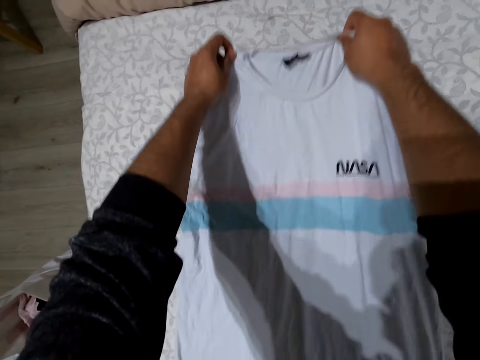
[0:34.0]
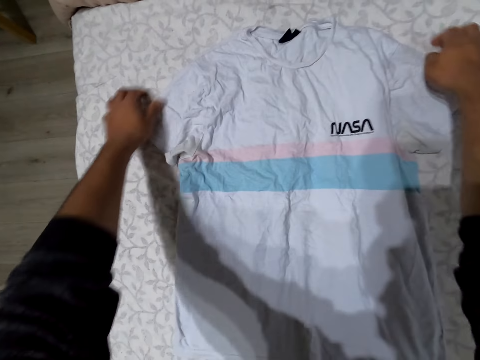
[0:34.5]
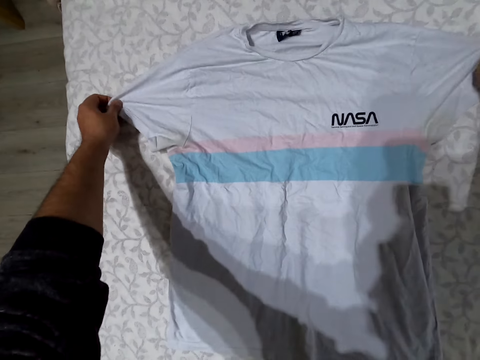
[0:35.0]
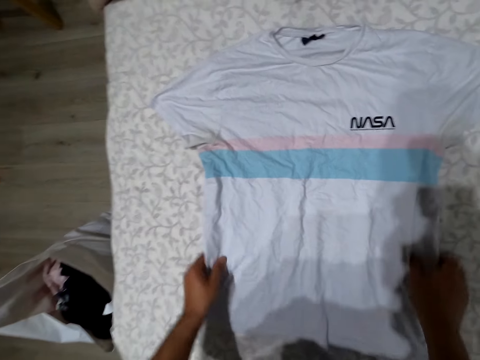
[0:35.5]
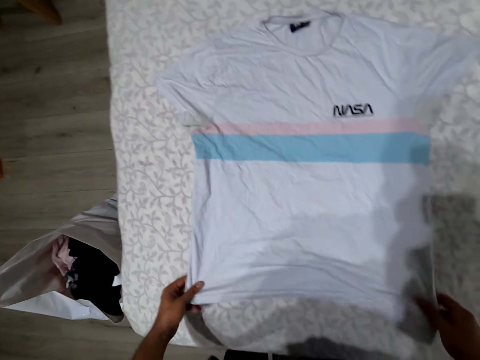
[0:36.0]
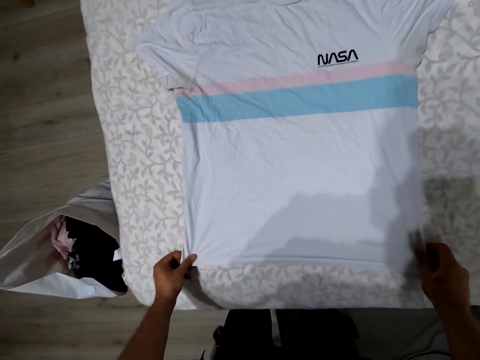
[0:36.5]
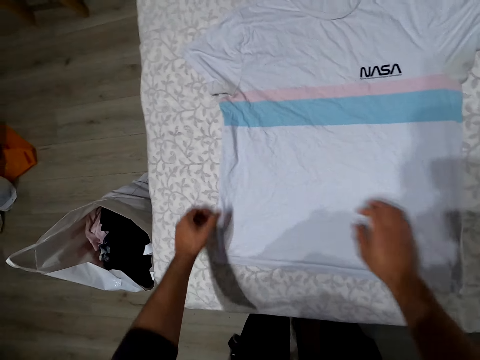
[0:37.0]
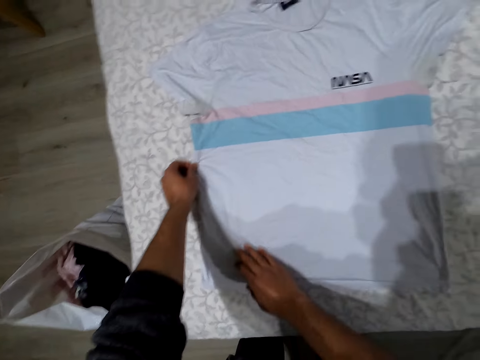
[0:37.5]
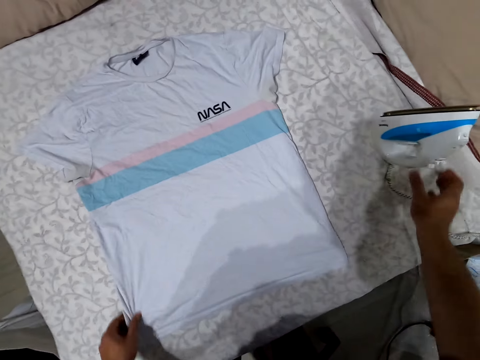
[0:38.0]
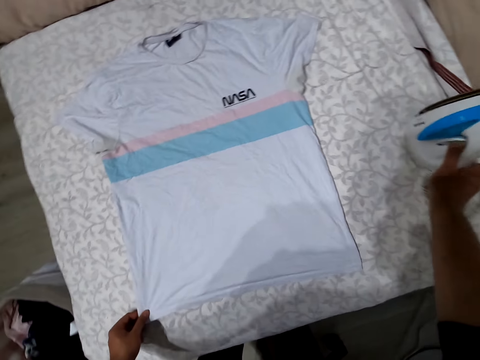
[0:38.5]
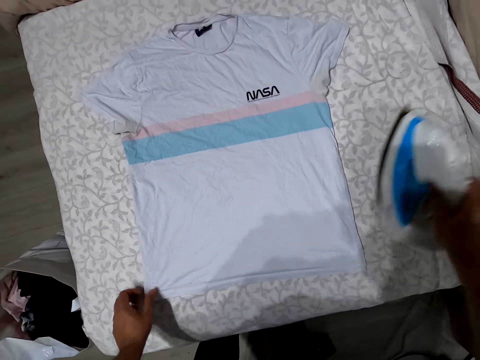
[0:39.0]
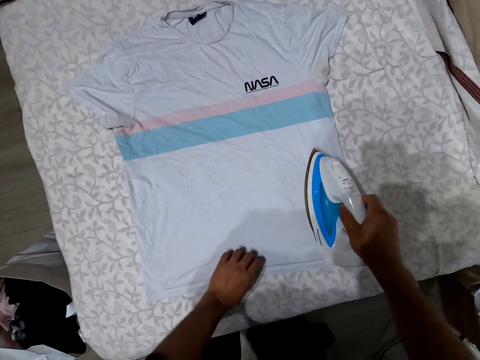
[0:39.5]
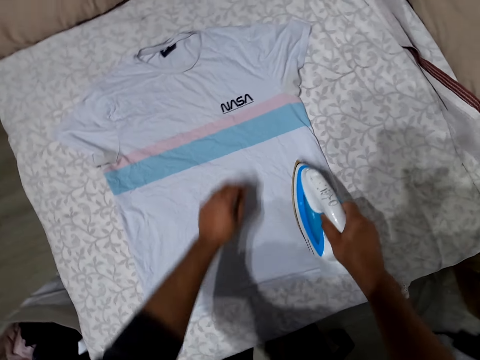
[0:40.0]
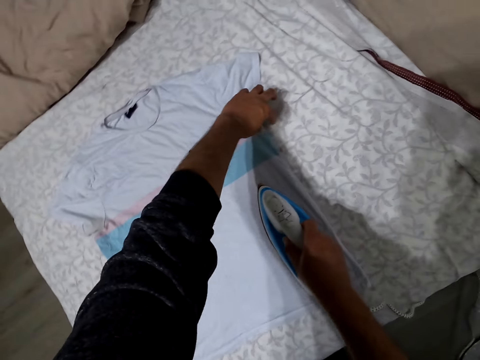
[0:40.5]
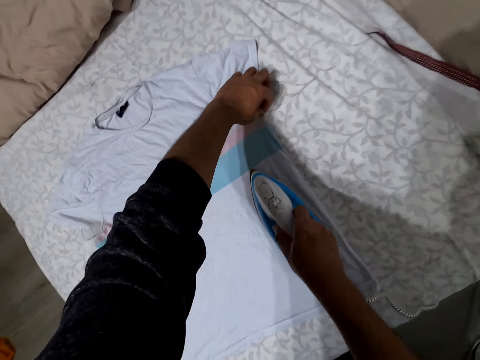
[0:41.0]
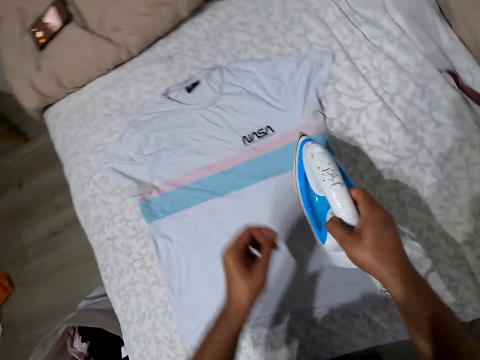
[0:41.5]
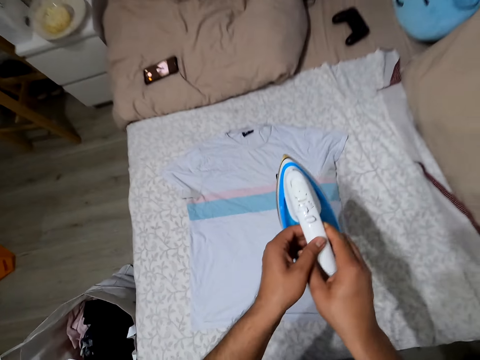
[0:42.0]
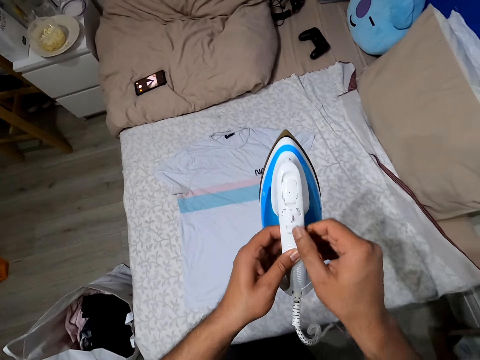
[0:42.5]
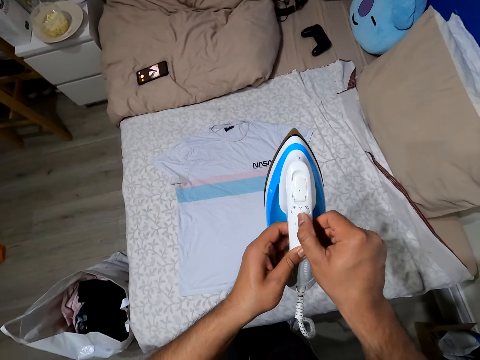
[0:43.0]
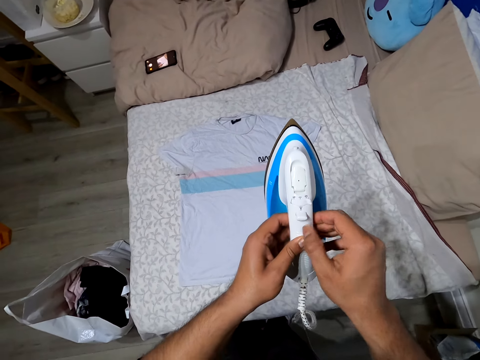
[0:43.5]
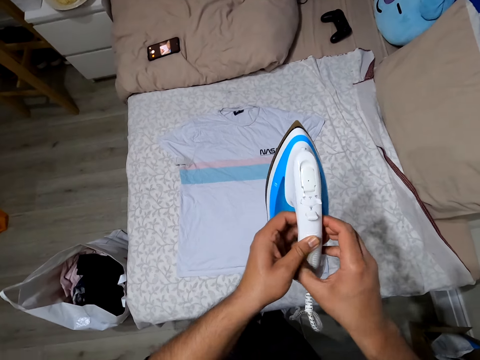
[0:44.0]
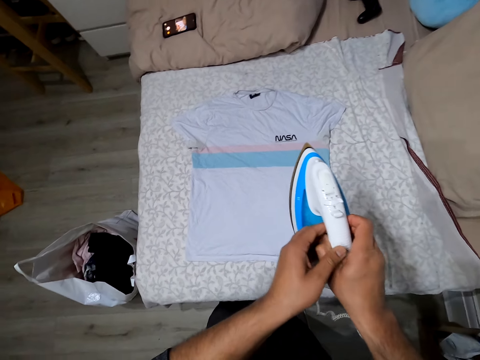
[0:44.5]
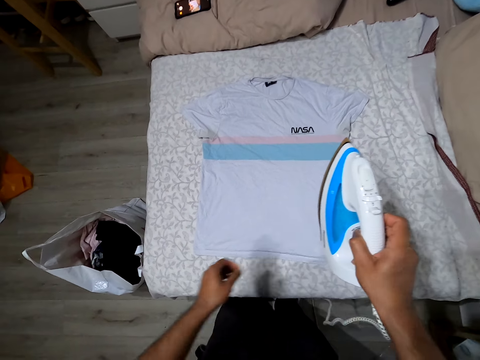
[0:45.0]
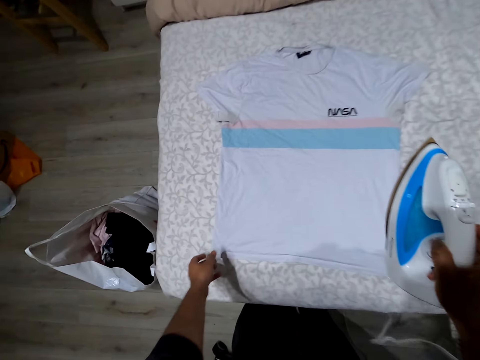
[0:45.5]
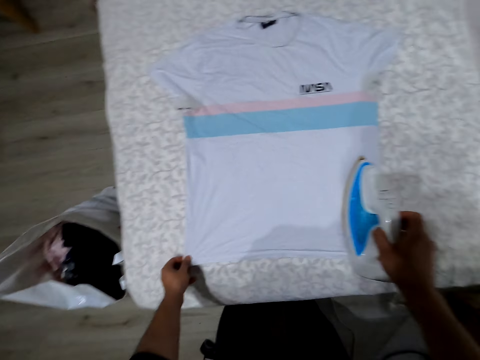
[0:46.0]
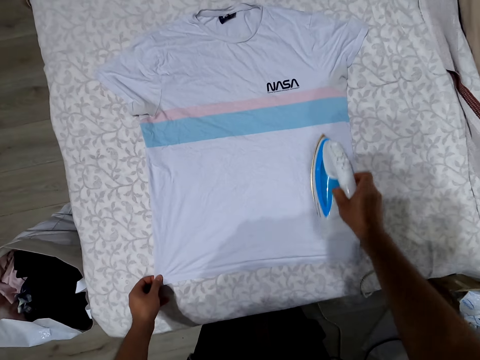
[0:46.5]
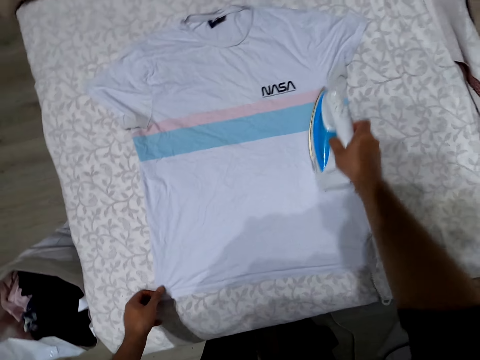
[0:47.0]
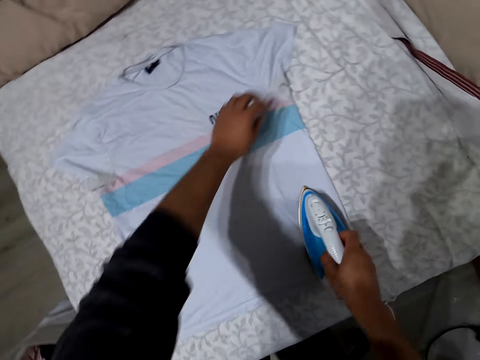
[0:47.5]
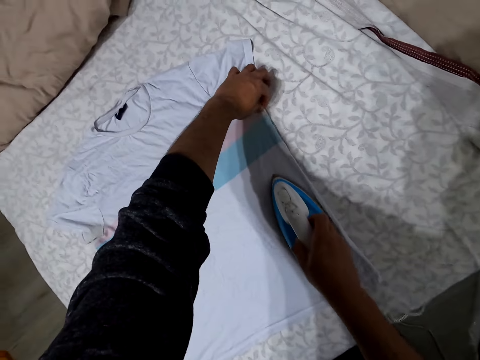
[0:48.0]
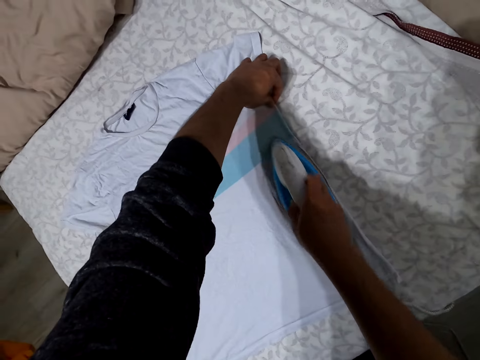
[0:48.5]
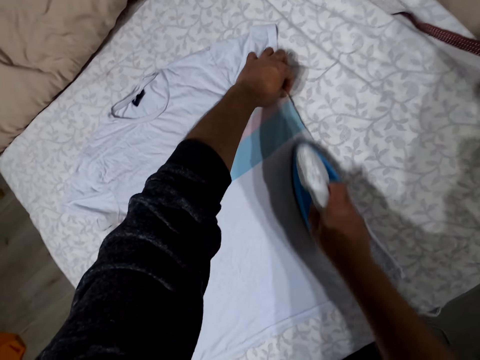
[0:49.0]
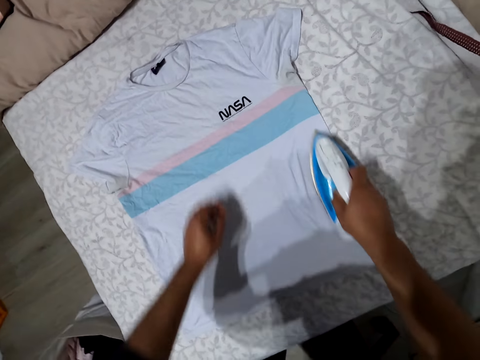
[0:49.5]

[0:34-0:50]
The camera wearer moves the cloth on the table. They straighten the cloth. They pick up an iron box. They iron the shirt. They lift the iron box. They adjust a button on the iron box. They iron the cloth.

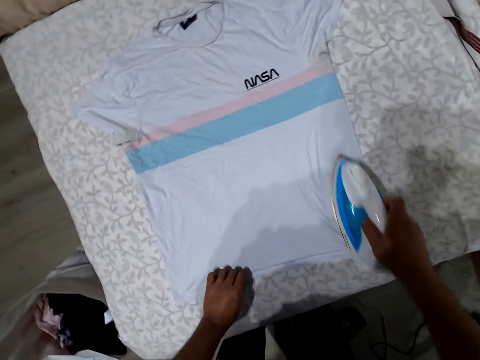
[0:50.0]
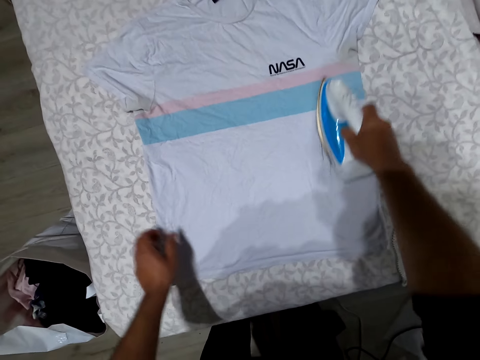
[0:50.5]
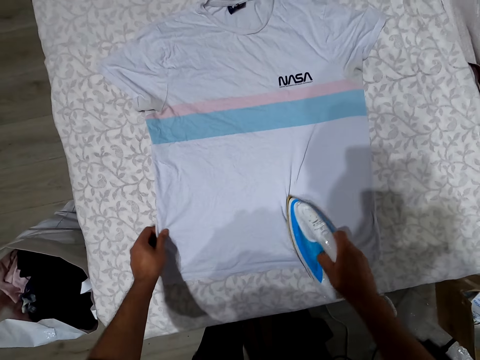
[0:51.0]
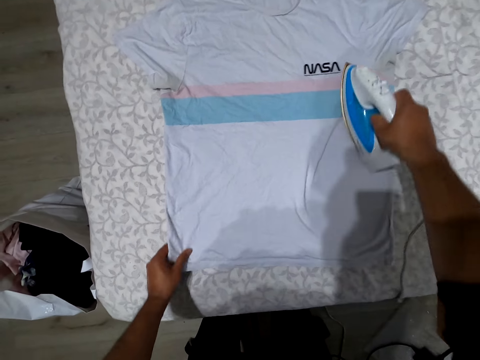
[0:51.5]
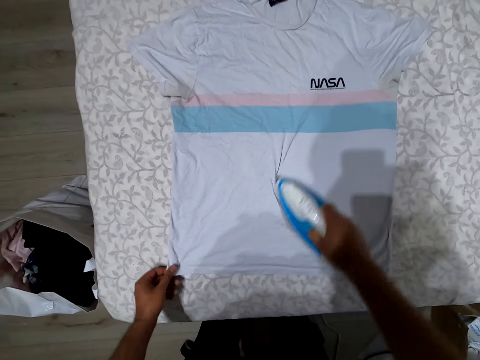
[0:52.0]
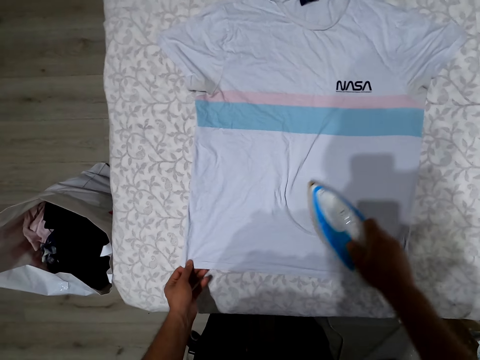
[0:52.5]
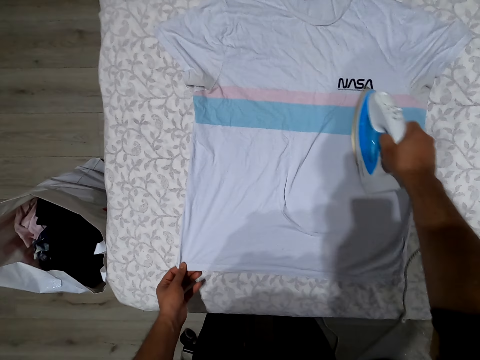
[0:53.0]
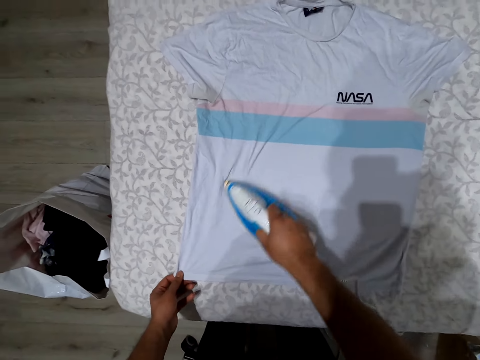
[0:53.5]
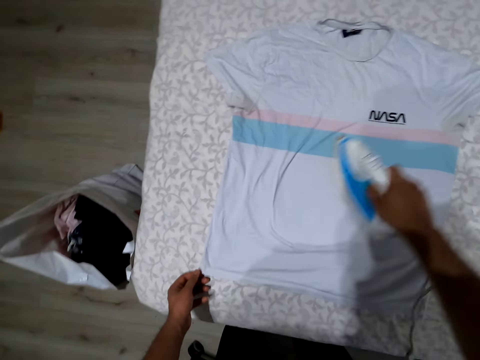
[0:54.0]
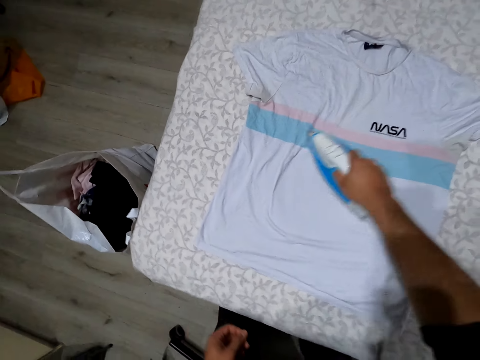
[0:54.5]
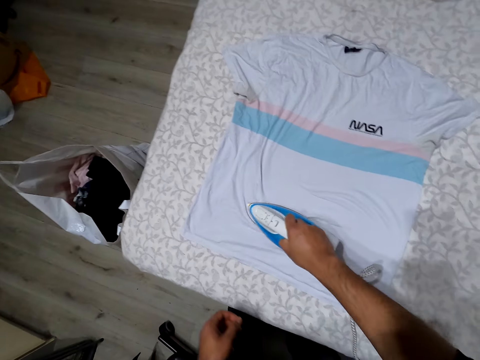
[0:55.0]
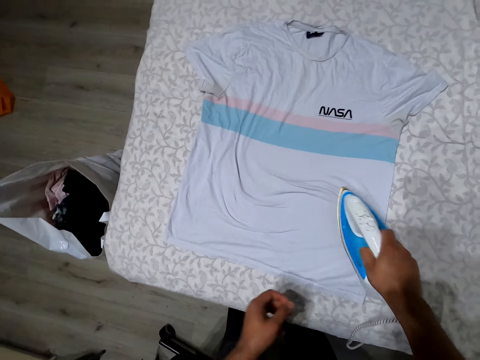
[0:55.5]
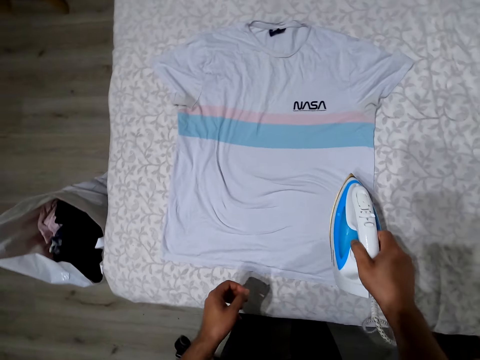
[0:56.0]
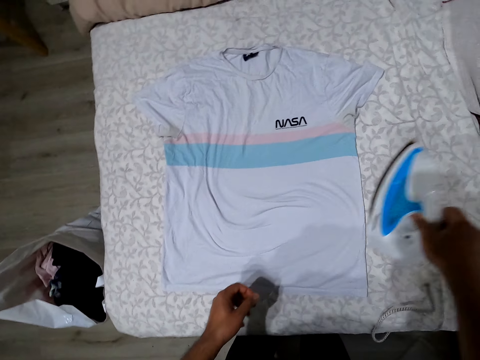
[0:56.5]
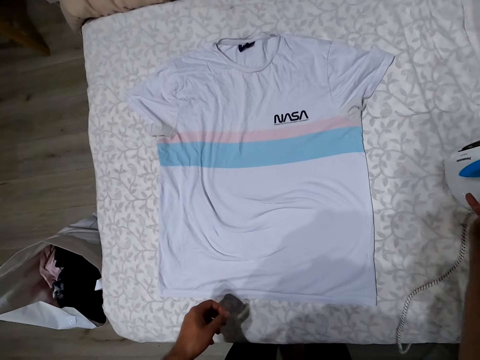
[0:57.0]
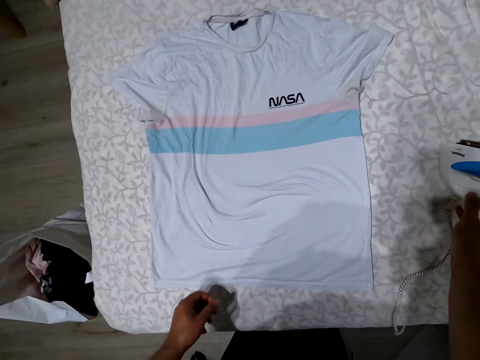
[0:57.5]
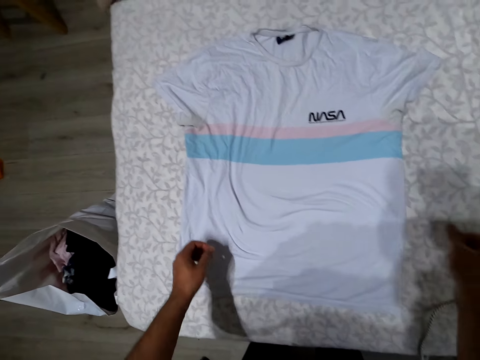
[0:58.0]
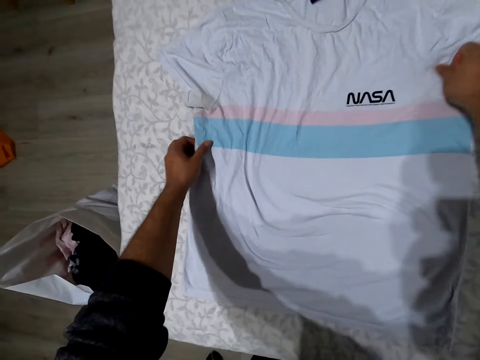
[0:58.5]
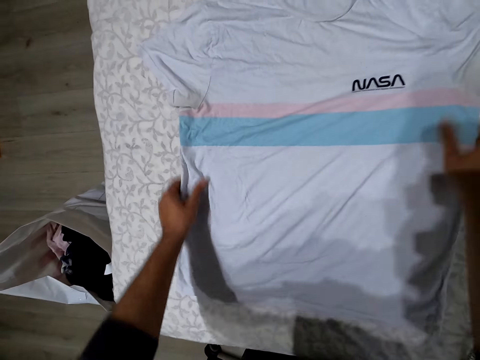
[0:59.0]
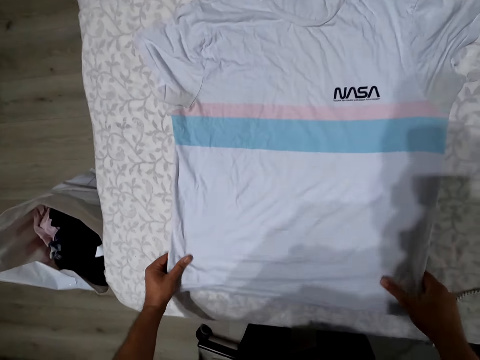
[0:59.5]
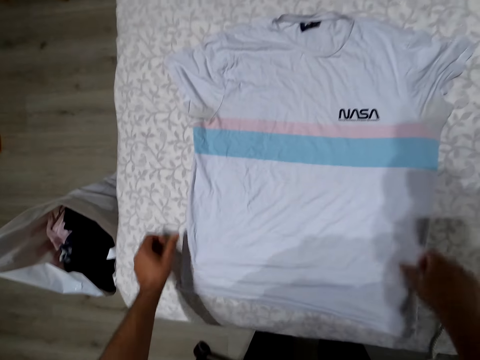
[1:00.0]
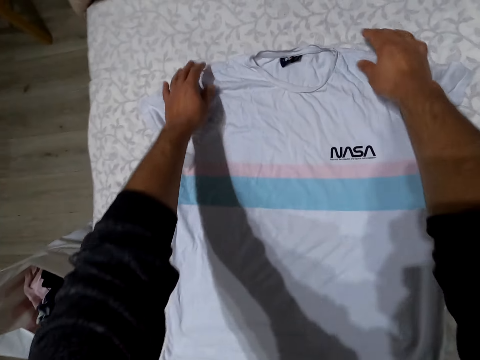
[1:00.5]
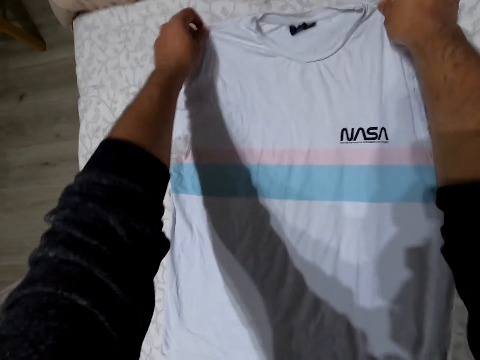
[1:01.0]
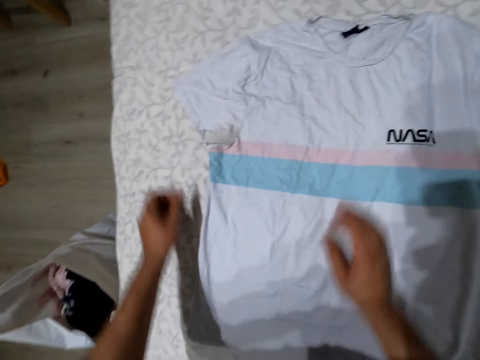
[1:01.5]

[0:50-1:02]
The camera wearer drops the iron box. They straighten the cloth.
